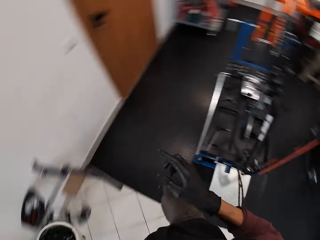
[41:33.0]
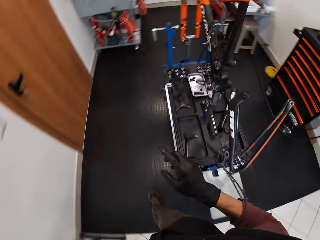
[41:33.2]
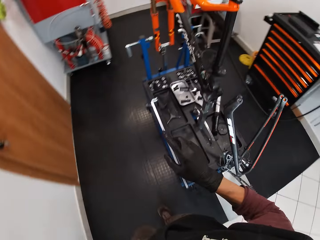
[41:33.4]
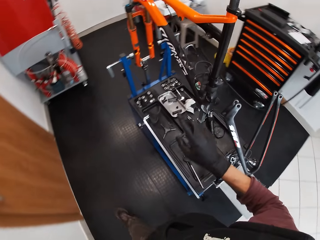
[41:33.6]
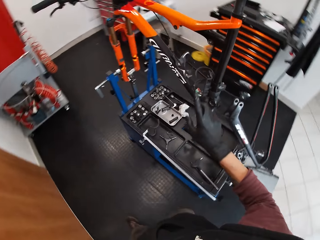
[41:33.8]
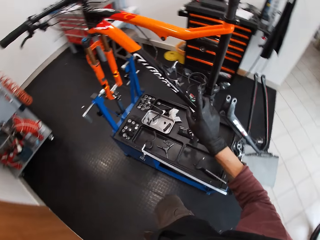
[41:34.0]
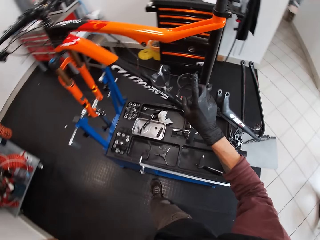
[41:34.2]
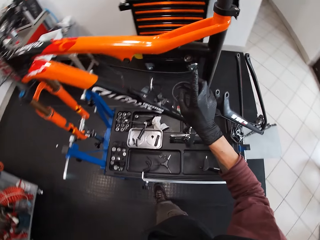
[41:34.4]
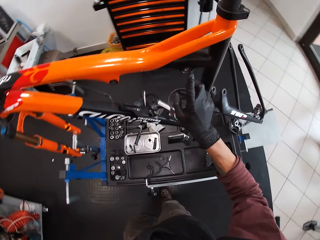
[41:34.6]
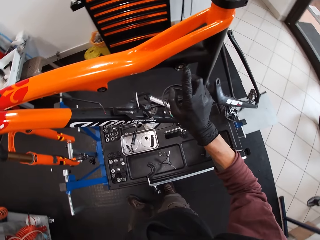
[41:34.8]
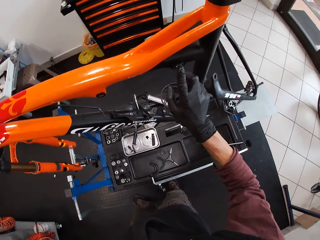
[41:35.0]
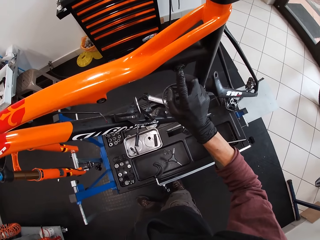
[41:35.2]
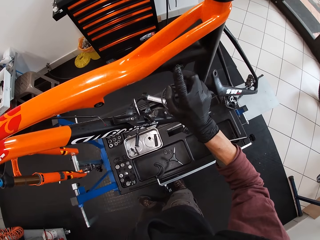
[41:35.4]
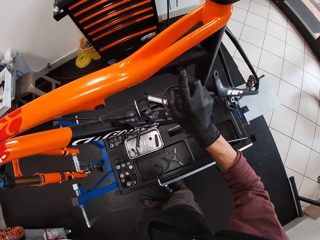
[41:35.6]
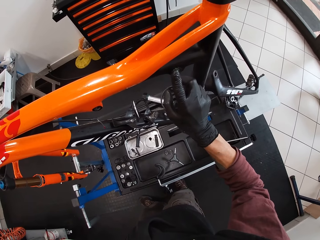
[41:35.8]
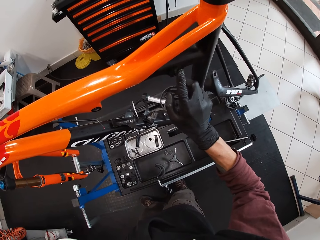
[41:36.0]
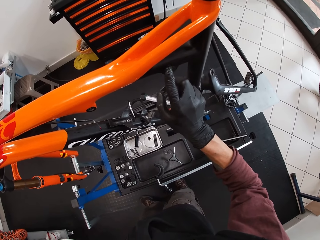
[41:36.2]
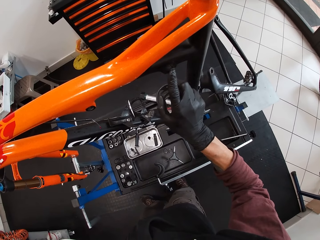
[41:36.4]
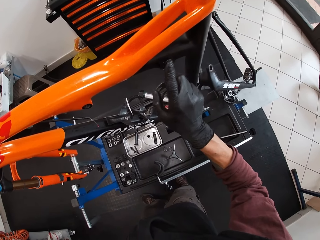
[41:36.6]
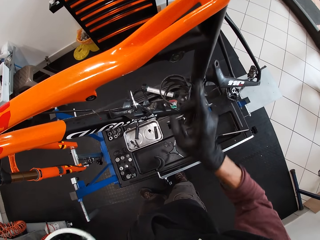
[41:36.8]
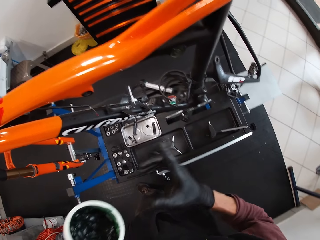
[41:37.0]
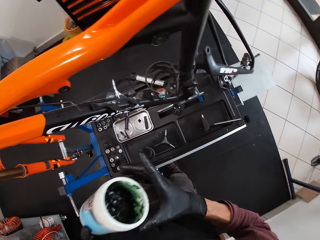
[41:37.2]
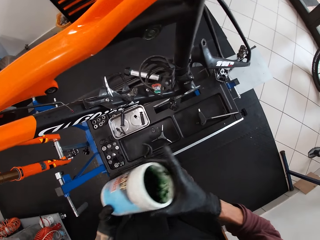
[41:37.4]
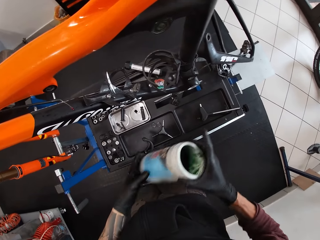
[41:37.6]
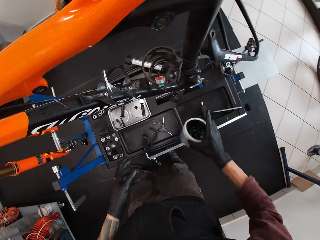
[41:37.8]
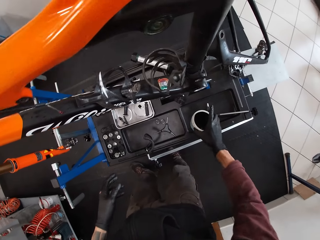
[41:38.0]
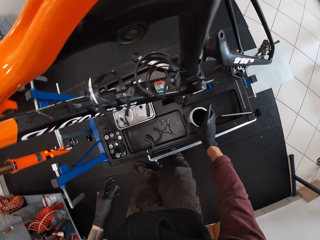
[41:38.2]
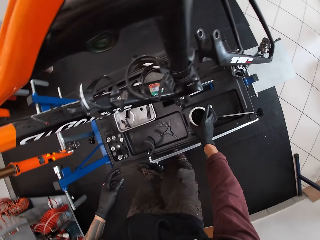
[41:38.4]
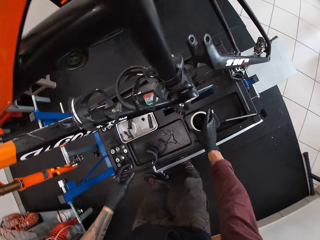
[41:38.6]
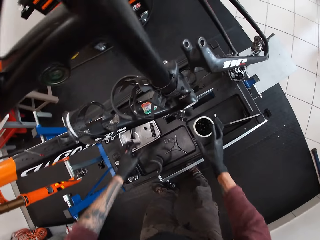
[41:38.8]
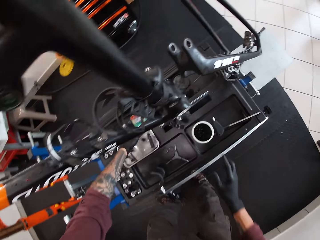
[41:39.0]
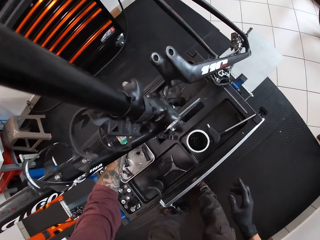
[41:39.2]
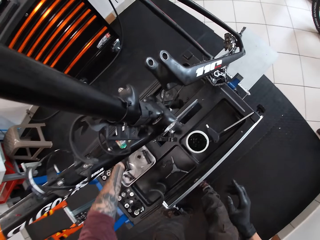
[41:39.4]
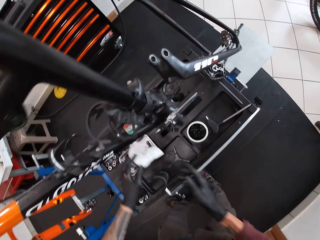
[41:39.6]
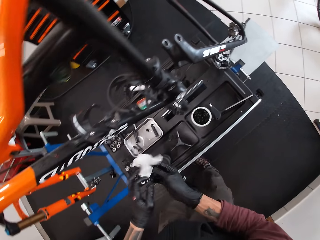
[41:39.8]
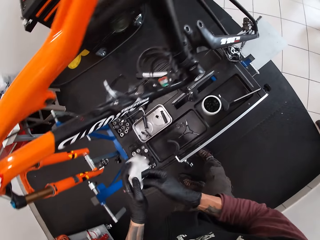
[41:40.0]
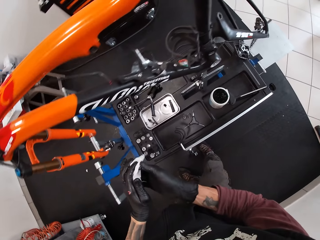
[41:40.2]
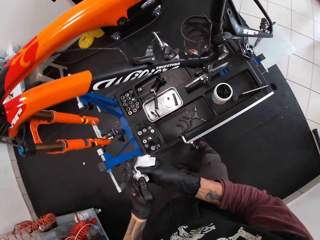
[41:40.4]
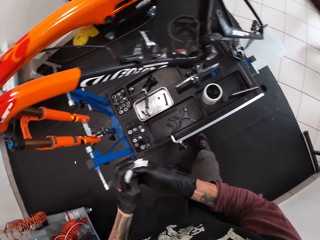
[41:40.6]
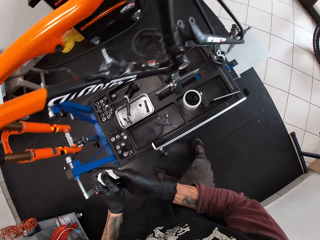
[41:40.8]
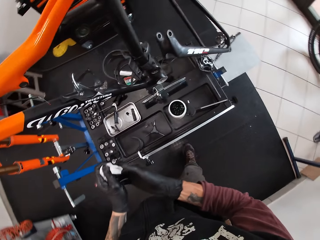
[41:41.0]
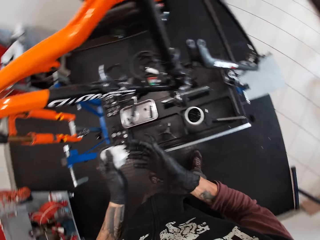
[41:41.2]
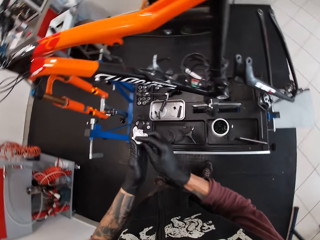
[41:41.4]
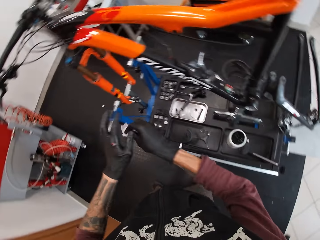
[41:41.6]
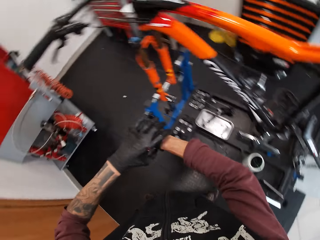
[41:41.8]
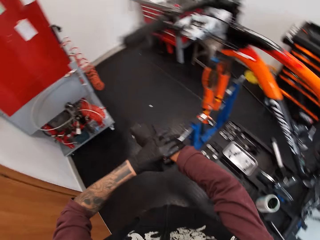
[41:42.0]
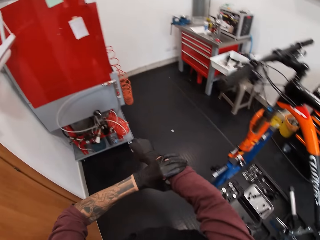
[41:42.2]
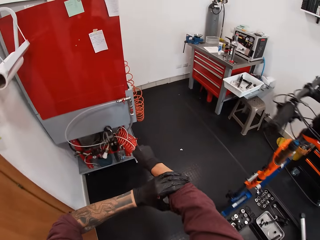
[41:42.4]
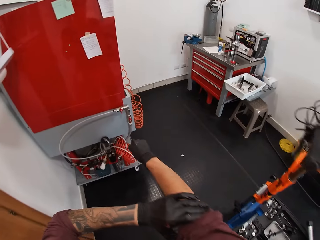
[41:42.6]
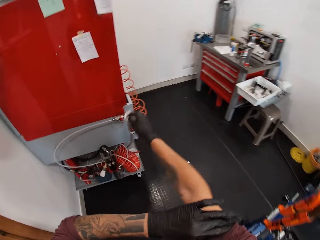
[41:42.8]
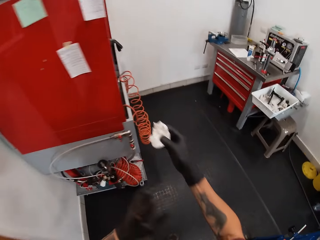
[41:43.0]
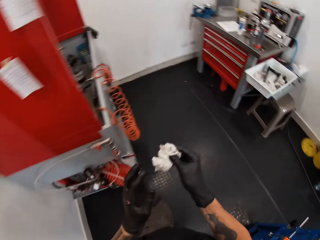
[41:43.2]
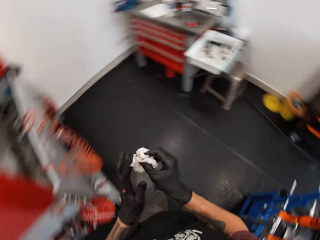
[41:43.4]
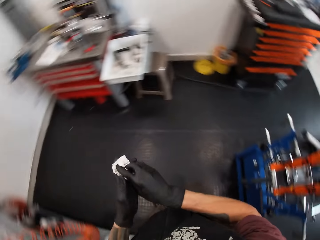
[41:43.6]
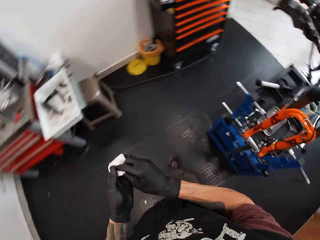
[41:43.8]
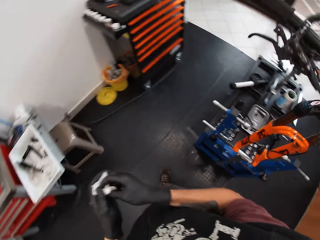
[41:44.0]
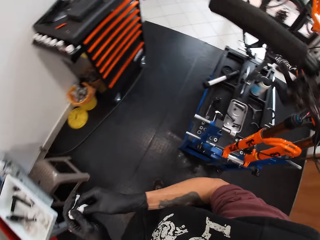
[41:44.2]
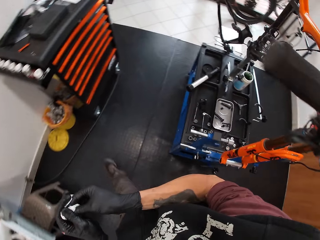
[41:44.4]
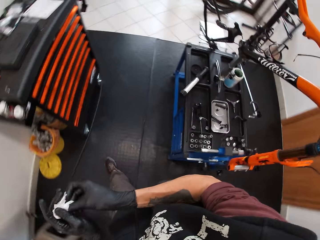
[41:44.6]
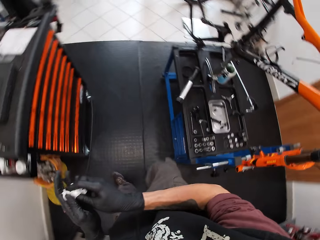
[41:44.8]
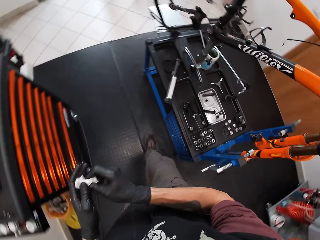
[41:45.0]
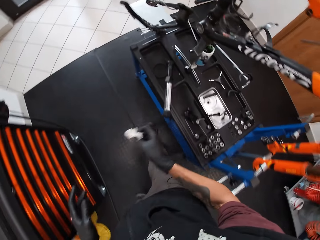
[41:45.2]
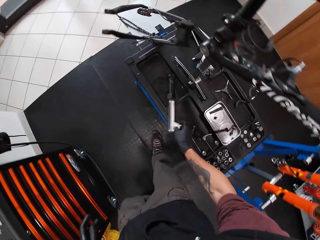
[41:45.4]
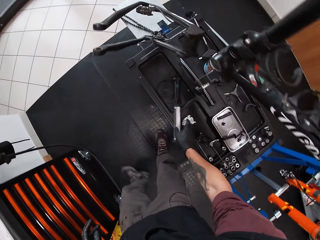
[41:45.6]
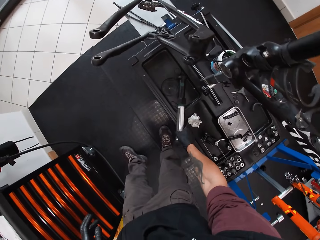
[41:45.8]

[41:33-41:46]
The camera wearer wipes grease on the hole in the bicycle with his right hand. He passes the grease jar to his right hand. He places the grease jar on the bench with his right hand. He picks a tissue on the bench with his left hand. He wipes both hands with the tissue. He wraps his hand with the tissue paper. He raises a shirt or coat sleeve on his right hand. He wipes both hands with the tissue. He wraps his hand with the tissue paper.

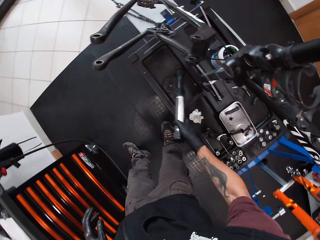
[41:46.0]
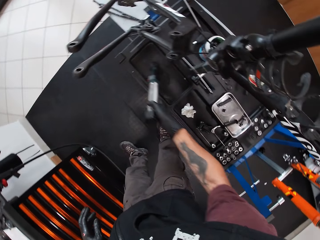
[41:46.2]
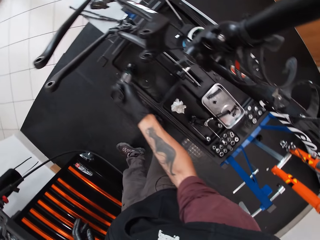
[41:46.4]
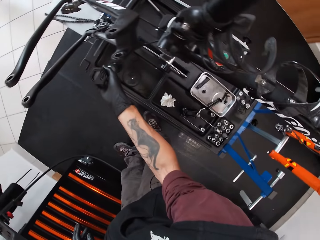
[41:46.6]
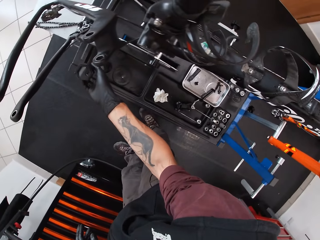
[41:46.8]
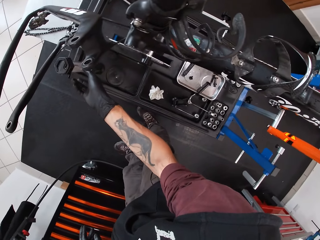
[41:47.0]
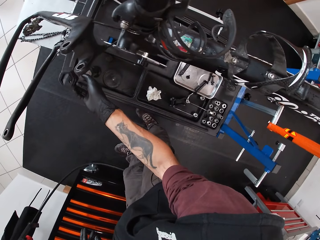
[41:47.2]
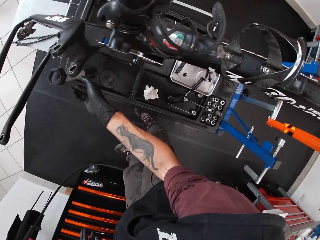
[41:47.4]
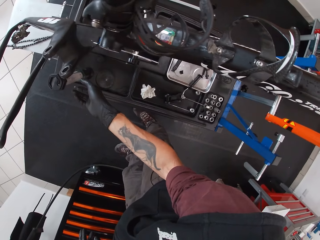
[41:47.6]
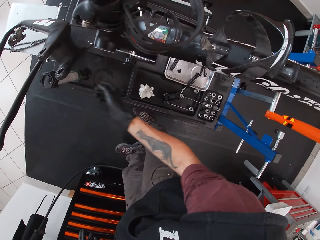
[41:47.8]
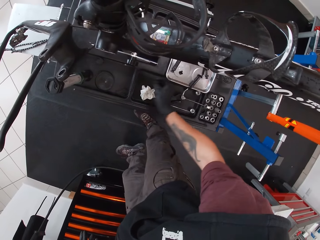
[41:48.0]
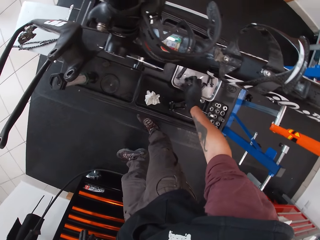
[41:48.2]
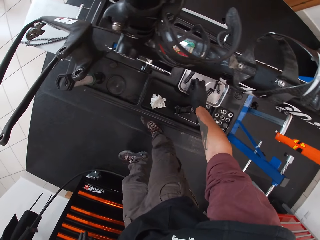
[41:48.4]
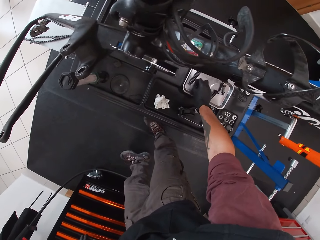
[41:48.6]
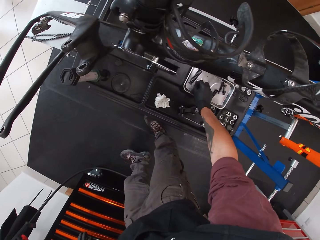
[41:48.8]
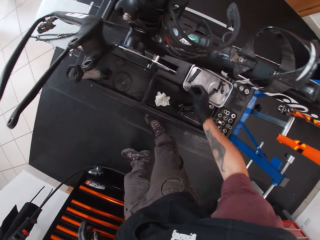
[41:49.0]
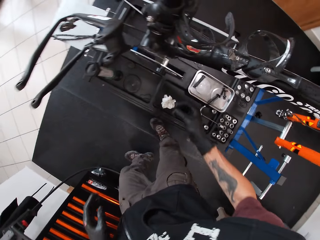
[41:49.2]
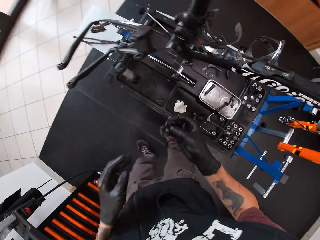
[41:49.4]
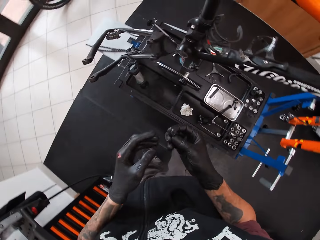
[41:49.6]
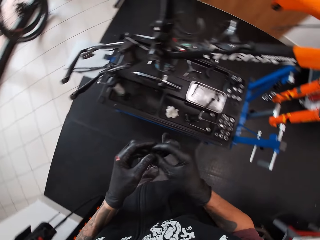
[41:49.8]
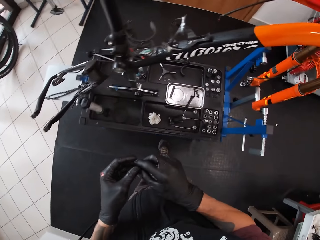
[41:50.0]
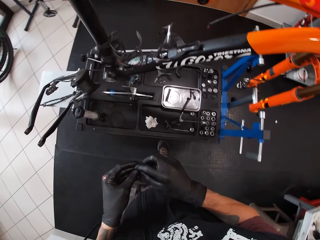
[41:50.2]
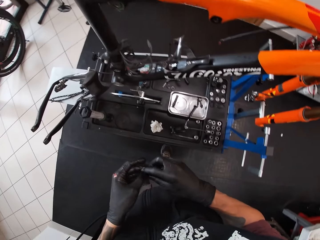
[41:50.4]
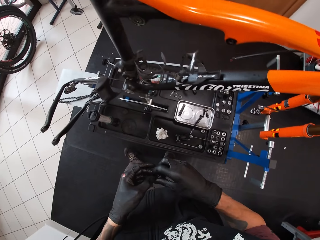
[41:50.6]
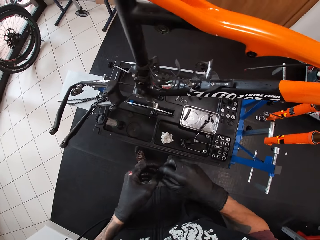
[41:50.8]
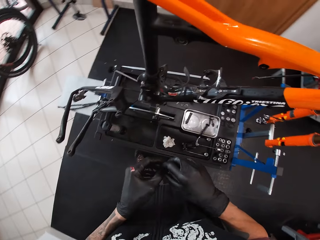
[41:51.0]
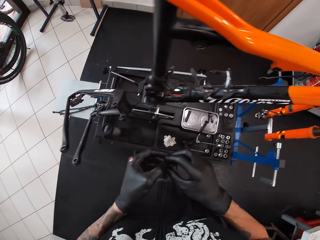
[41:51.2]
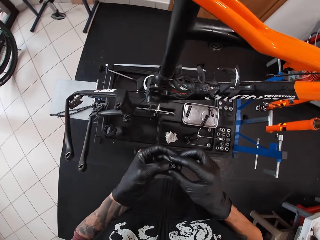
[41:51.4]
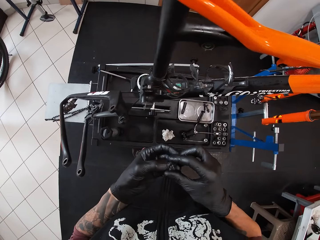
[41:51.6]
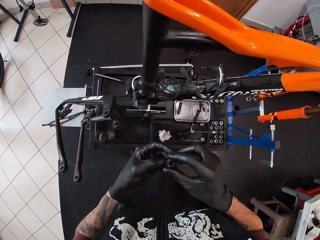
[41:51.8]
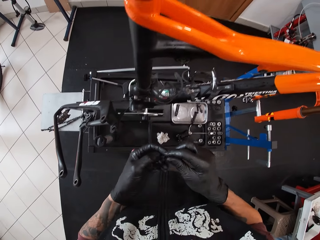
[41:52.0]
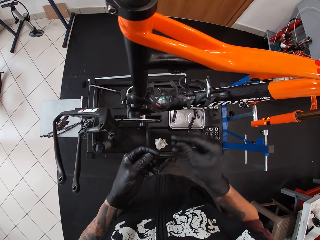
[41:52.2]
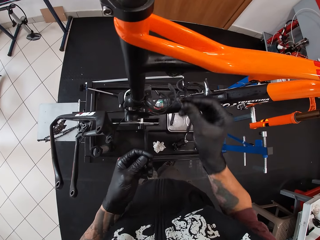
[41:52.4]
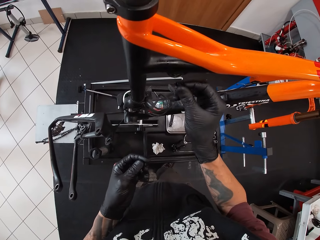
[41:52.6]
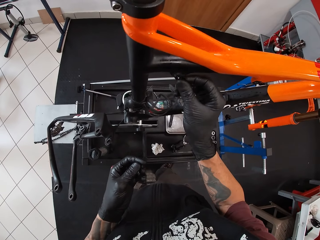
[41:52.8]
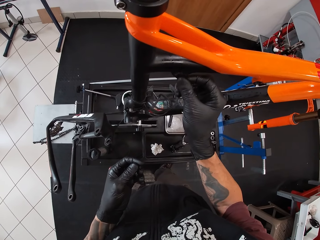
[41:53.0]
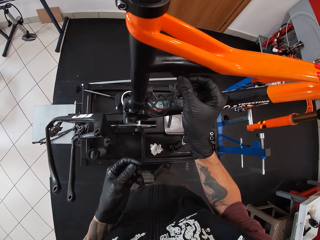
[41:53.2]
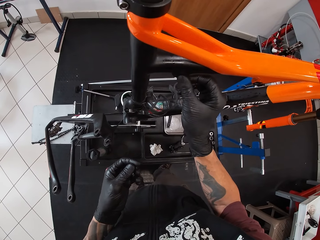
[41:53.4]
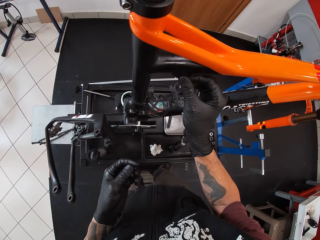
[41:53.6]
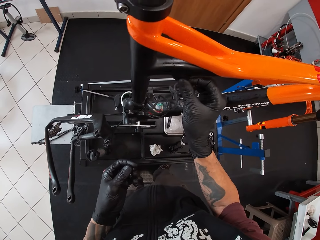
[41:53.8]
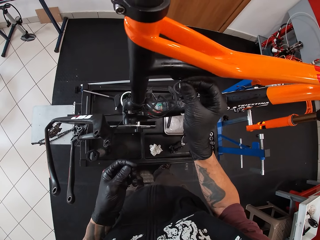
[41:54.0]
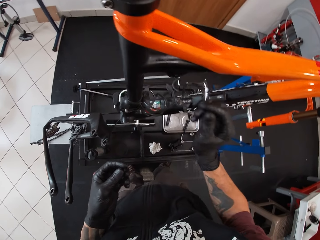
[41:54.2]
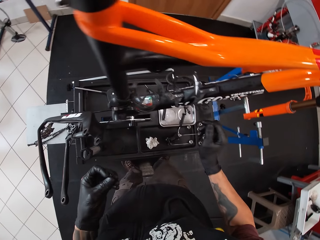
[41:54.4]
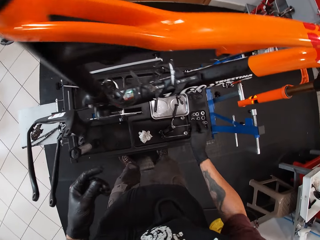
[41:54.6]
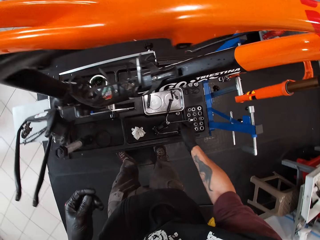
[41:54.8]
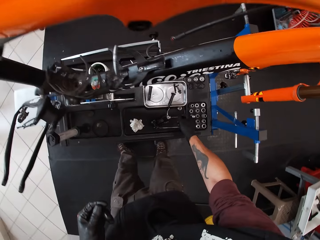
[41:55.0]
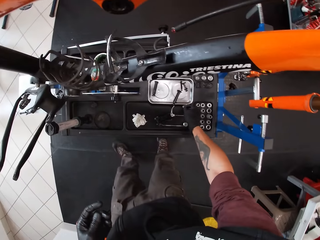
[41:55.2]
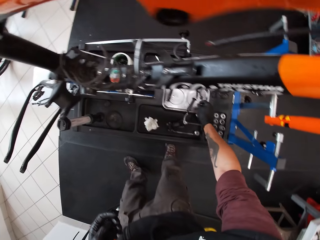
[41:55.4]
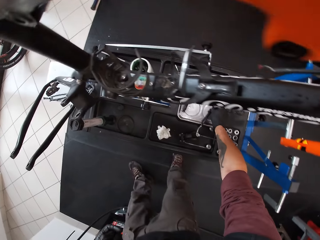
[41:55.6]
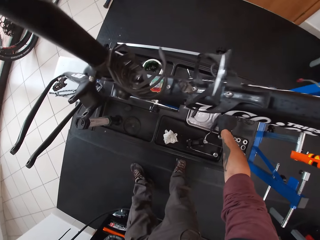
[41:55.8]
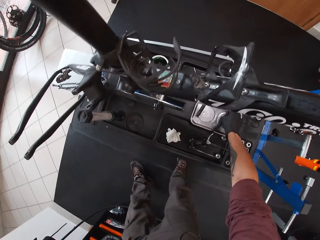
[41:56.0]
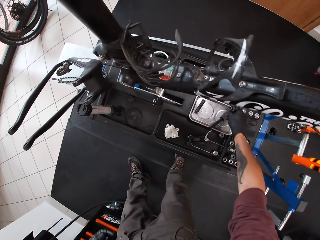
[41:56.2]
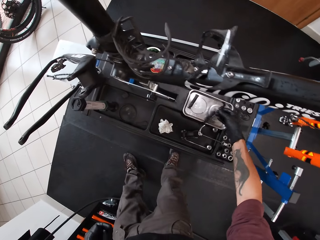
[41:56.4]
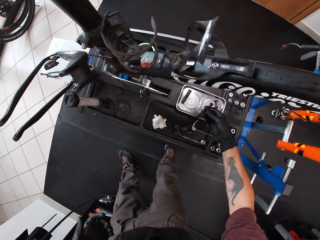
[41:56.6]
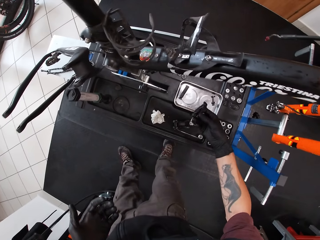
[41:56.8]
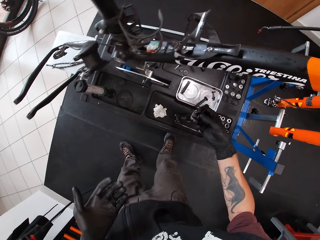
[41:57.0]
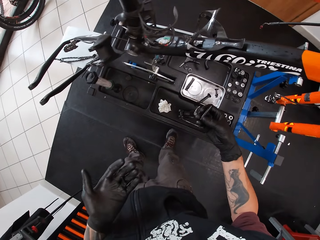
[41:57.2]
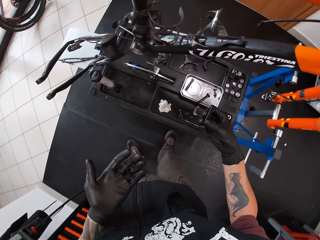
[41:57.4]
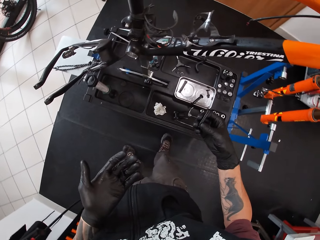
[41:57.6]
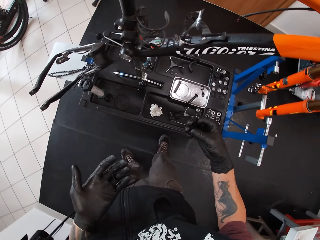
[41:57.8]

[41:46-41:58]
The camera wearer places the tissue on the bench with his right hand. He picks a tube from the bench with his right hand. He changes the position of the metal. He places the tube on the bench with his right hand. He positions the metal upwardly. He picks the bearing or bolt on the metal tray on the bench with his right hand. He holds the bearing with both hands. He puts the bearing in the hole in the bicycle with his right hand. He picks the bolt from the metal tray with his right hand. He puts down the bolt. He picks the bolt.
